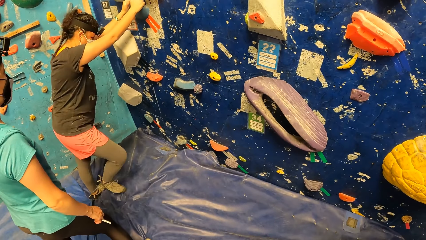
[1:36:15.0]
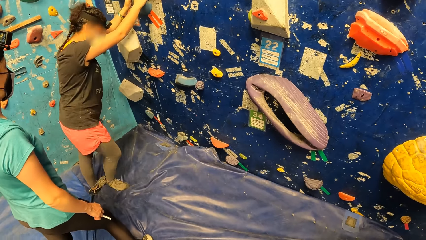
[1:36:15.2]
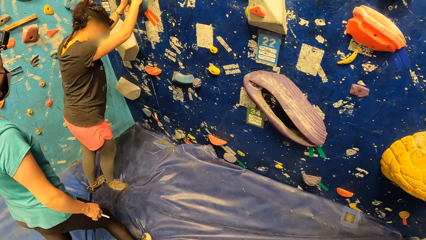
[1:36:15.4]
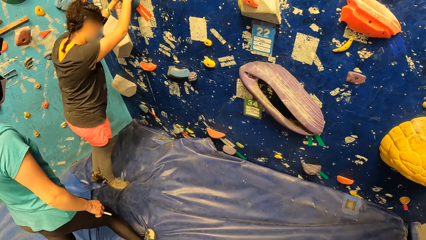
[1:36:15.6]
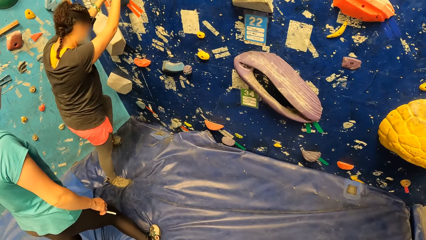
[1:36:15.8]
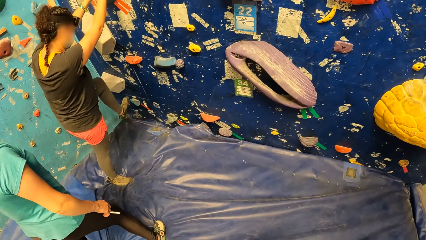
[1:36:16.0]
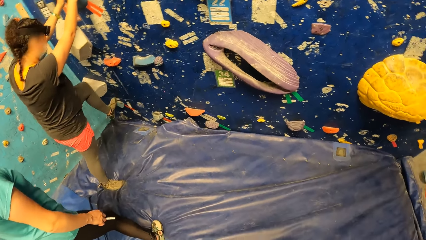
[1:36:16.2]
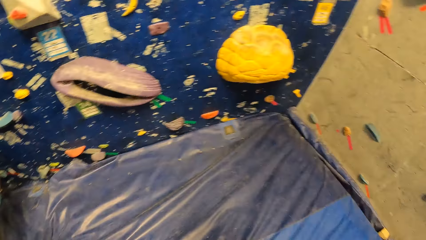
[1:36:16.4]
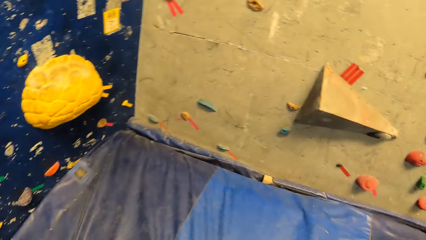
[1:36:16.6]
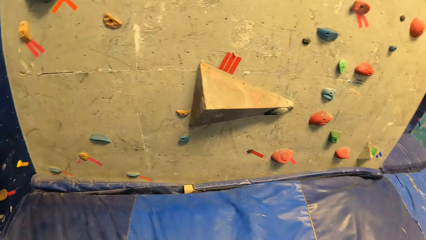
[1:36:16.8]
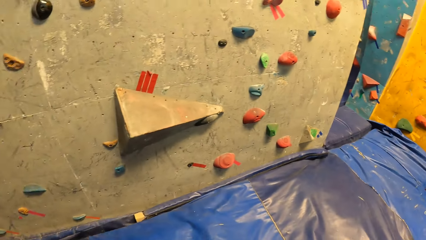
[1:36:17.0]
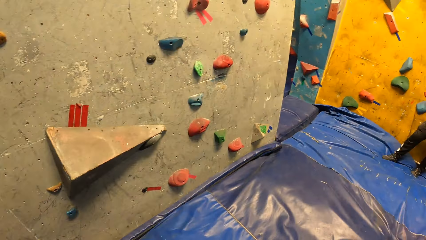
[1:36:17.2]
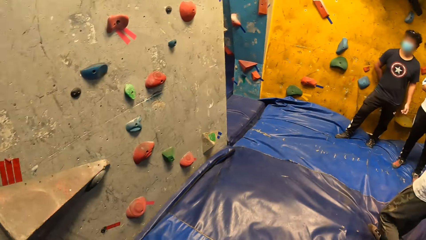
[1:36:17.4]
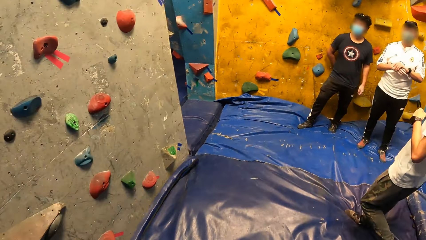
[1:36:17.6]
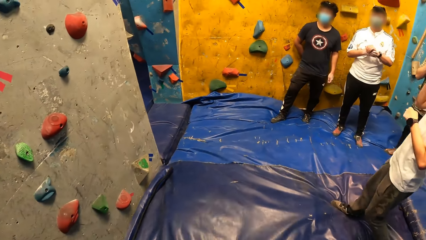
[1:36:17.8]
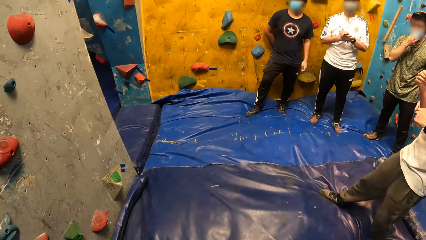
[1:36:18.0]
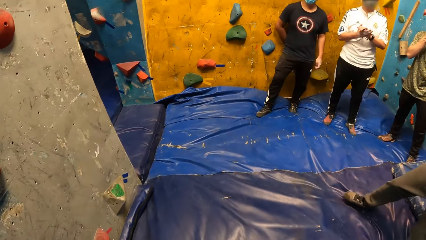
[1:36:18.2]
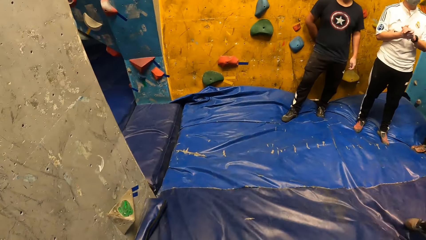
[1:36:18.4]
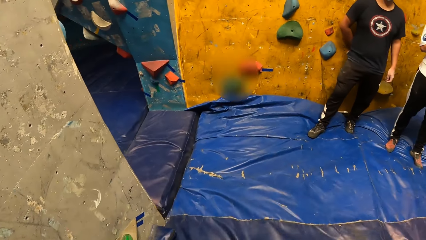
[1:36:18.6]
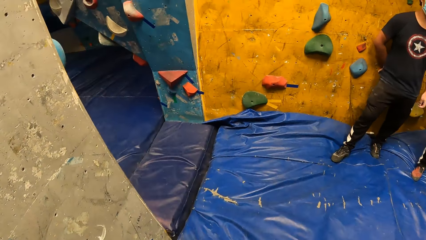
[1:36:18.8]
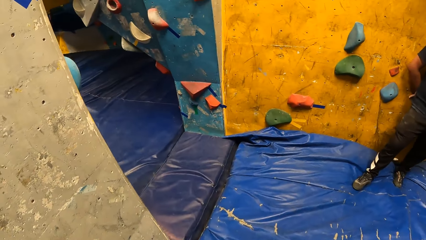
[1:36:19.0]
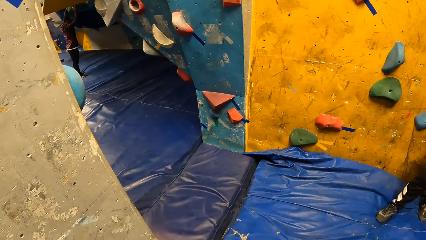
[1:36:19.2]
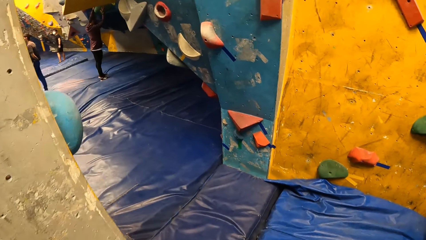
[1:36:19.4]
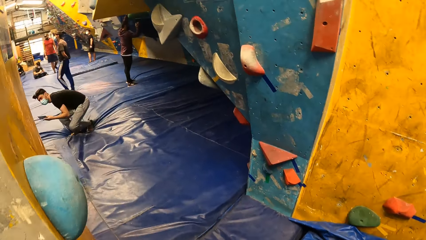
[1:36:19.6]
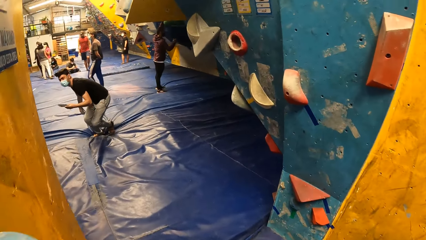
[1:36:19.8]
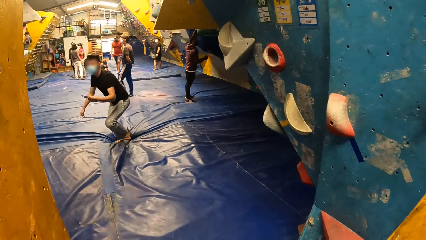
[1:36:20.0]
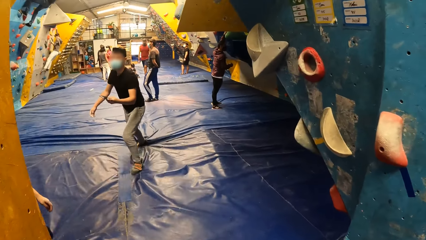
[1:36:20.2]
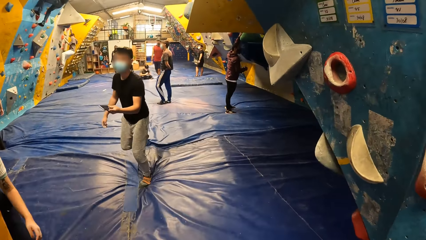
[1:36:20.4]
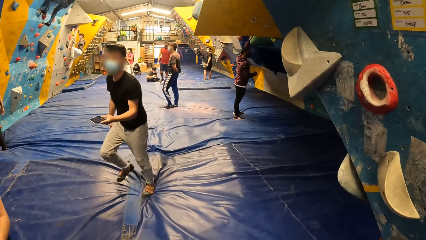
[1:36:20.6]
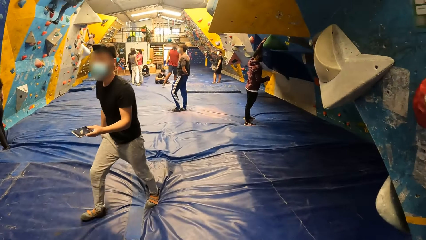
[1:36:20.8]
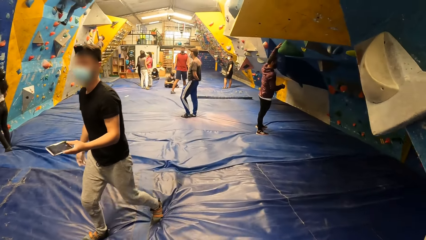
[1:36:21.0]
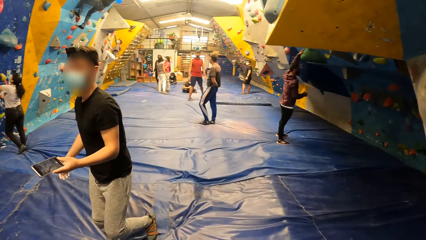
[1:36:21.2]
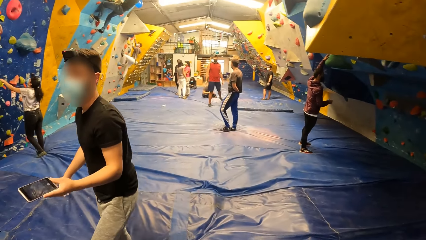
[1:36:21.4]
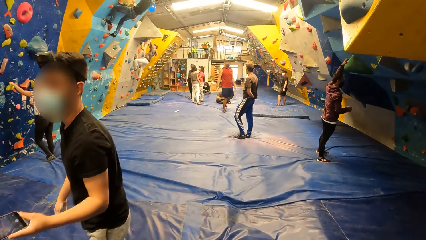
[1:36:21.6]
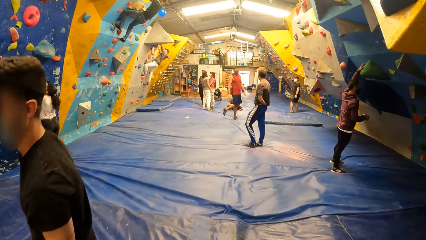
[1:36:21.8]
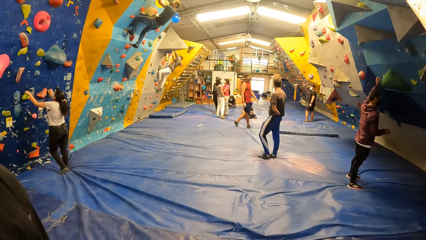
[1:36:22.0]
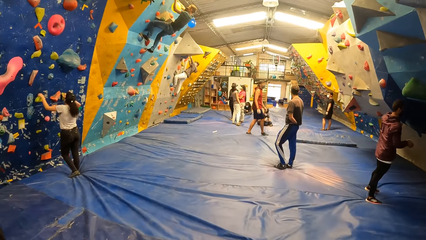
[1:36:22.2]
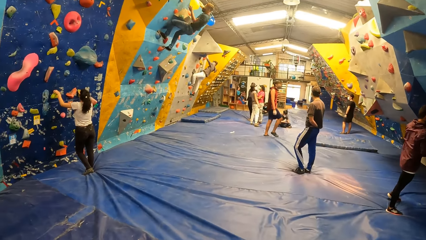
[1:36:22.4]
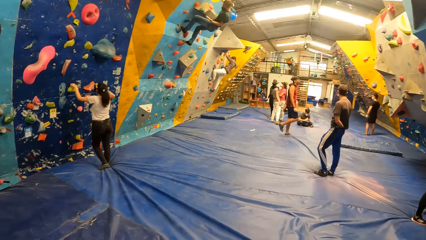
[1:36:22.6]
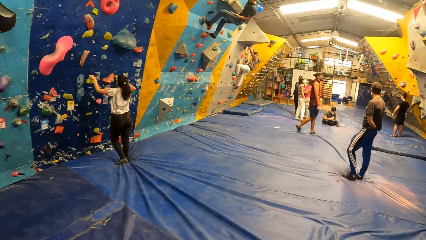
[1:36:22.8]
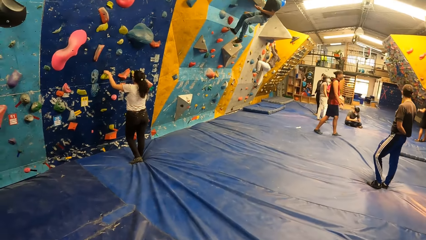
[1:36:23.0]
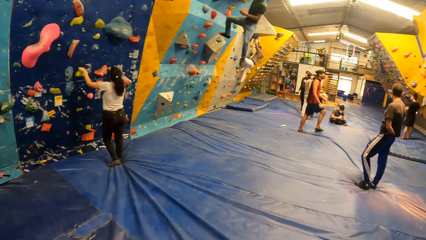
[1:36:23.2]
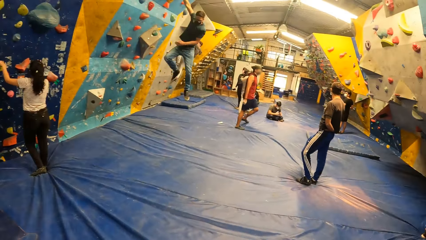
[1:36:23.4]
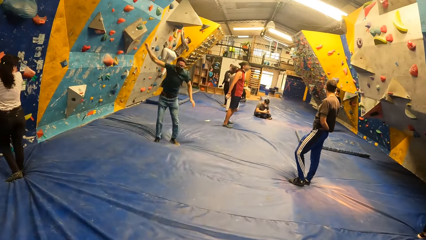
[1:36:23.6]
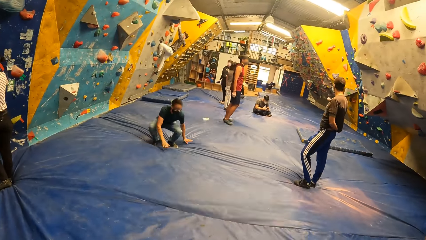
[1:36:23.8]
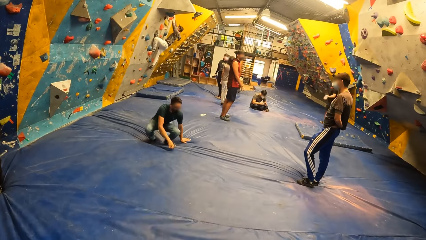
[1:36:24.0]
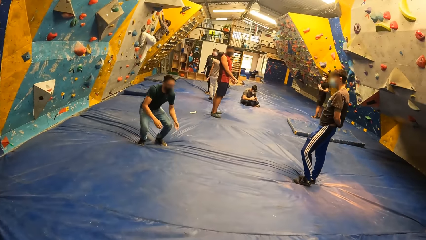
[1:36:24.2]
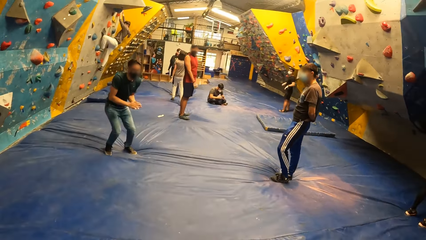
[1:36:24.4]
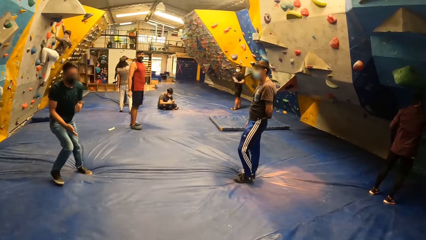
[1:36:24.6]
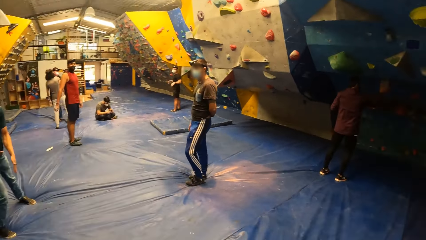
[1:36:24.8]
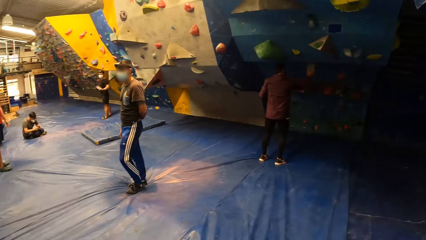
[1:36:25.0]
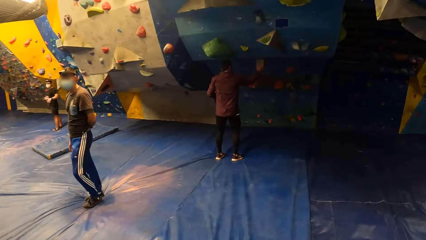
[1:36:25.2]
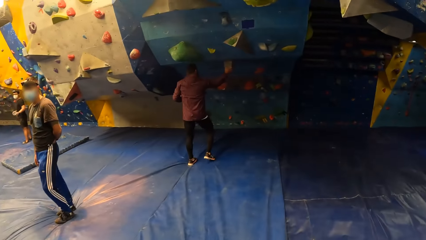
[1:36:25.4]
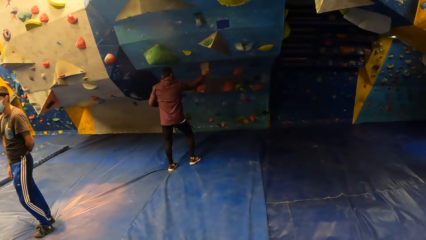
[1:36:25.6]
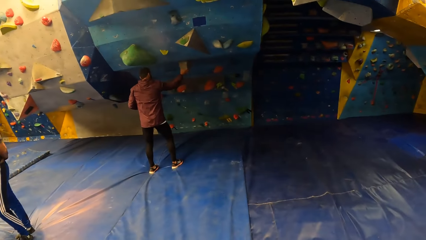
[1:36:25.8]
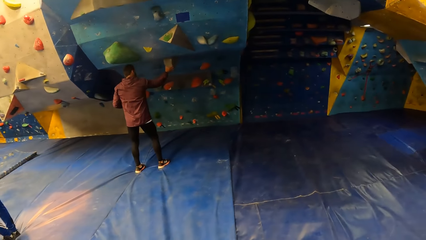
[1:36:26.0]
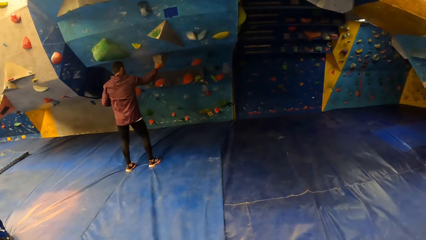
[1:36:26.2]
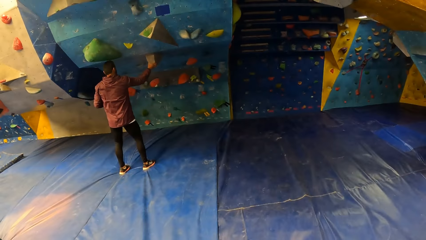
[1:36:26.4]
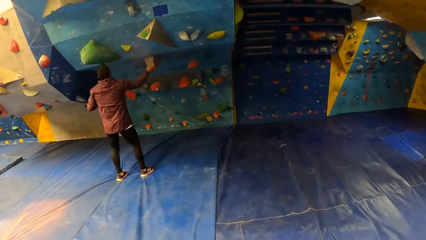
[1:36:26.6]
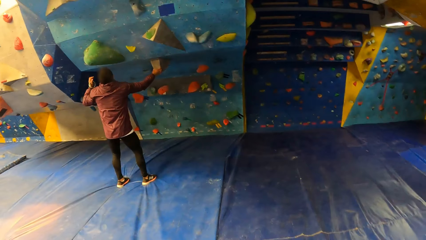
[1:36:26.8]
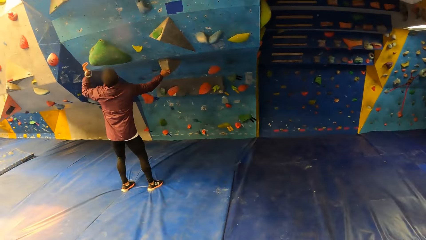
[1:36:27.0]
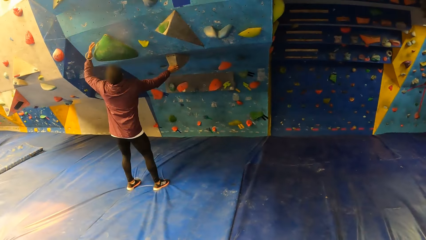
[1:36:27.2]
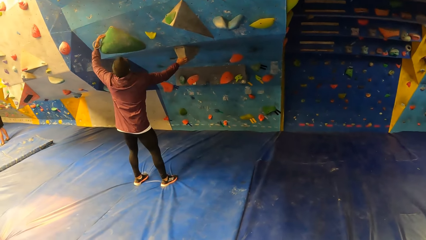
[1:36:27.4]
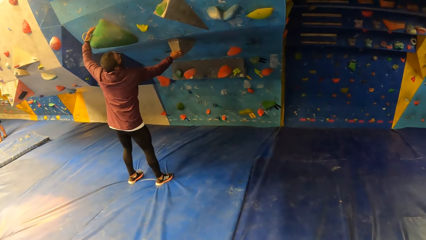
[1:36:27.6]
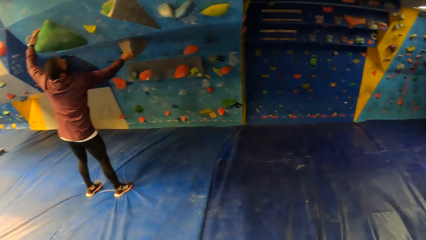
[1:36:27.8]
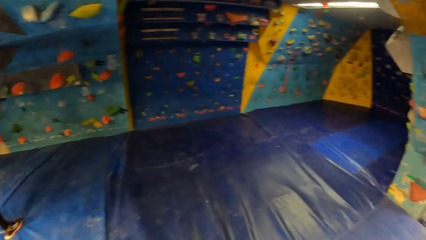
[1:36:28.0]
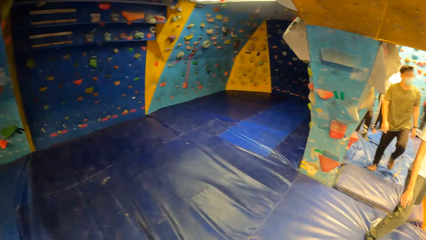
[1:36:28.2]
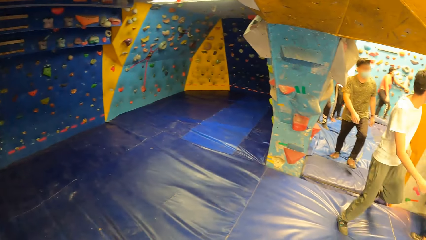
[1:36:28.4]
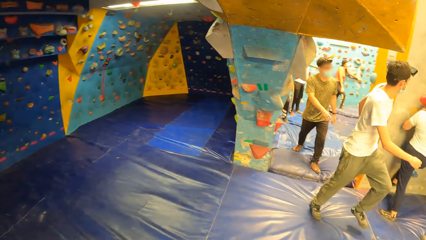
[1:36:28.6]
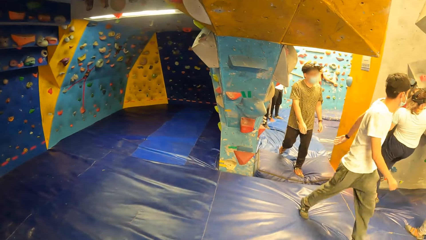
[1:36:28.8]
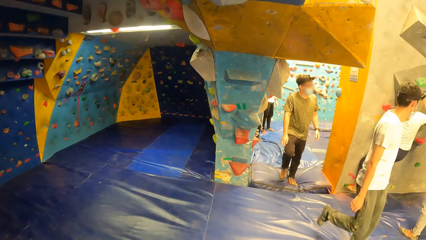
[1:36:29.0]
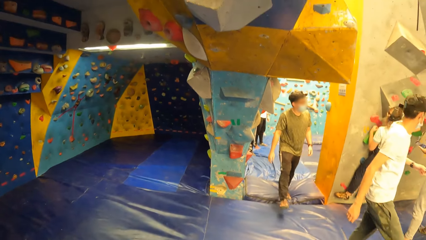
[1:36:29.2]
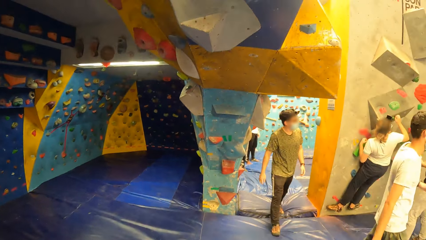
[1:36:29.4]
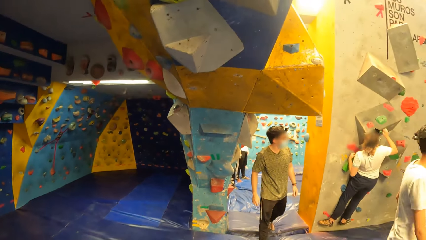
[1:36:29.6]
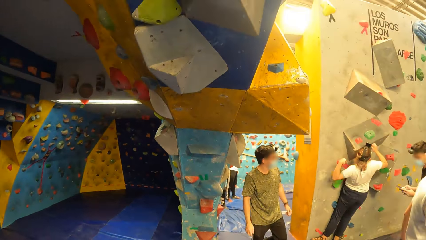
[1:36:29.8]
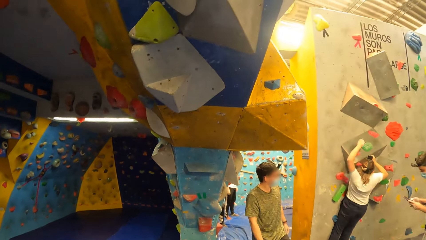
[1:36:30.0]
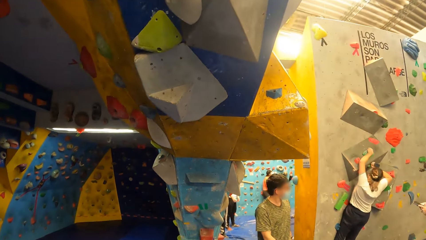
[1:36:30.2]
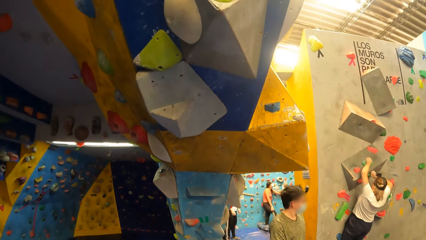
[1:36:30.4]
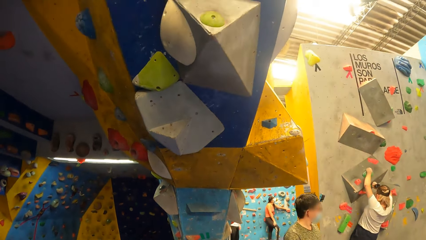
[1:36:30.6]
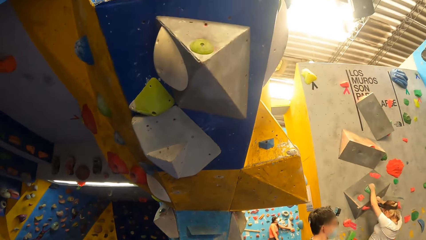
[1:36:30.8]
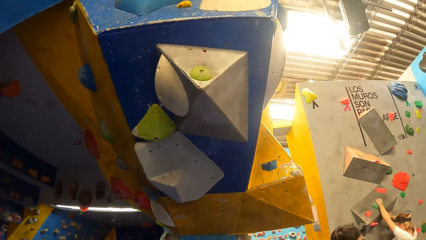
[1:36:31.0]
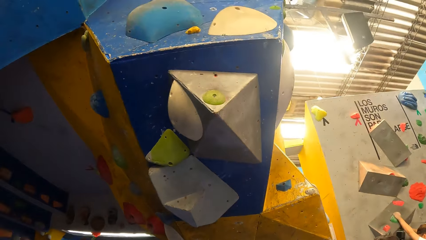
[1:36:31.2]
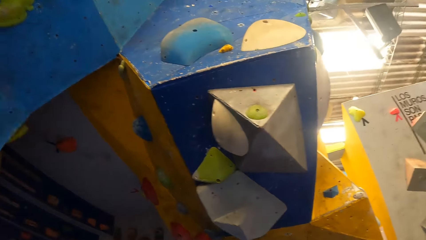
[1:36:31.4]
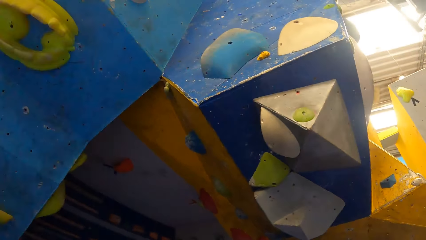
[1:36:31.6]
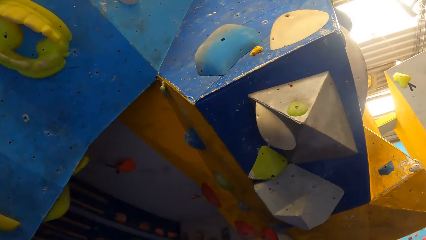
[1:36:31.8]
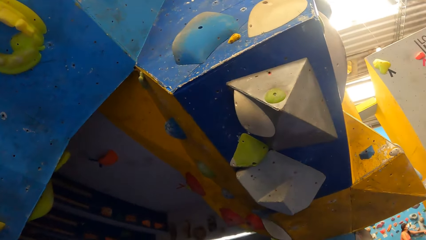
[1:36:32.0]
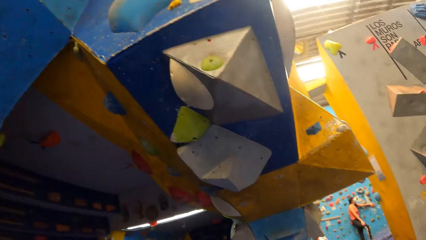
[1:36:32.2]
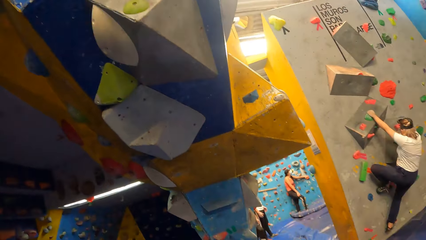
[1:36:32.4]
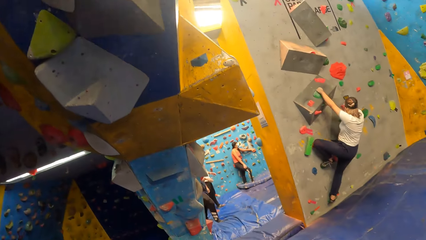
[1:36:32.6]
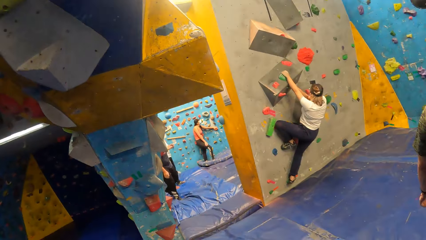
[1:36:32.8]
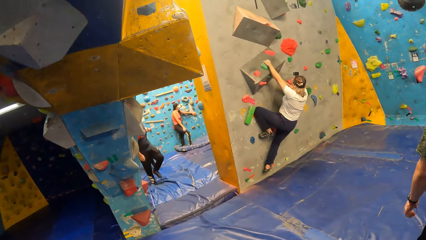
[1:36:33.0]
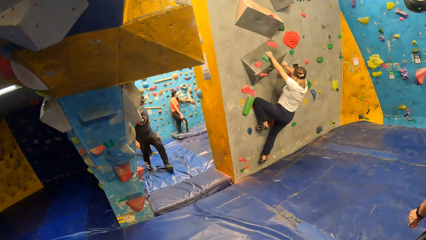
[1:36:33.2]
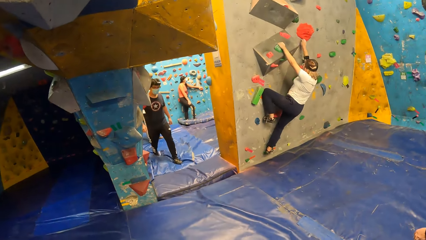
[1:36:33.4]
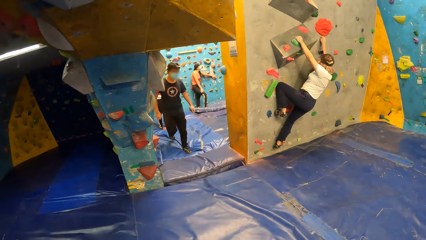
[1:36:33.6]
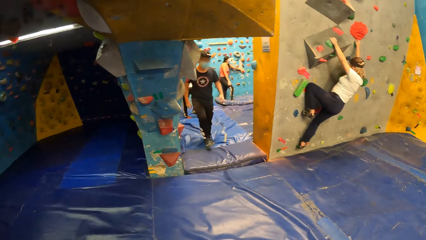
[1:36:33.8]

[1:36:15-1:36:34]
A woman places her left leg on a hold. The camera wearer looks around. They walk towards a bouldering wall. A man walks. Another man walks. Another man jumps down. The camera wearer walks. They look around. Another man walks. Another man walks. Another woman climbs up. Another man walks.
